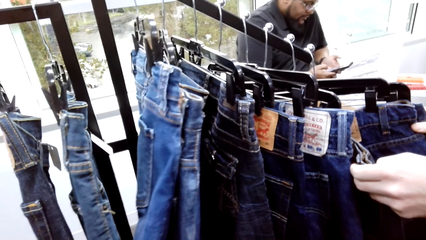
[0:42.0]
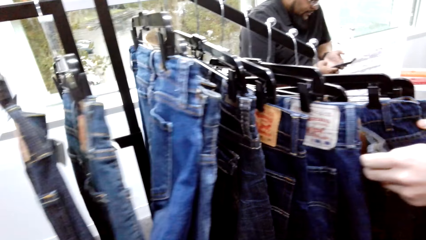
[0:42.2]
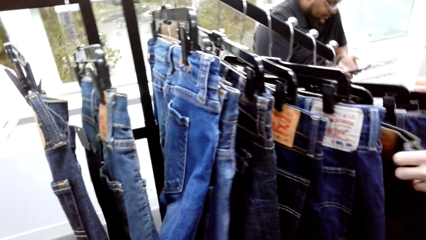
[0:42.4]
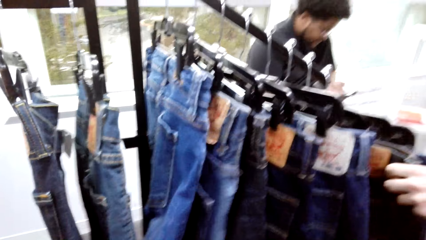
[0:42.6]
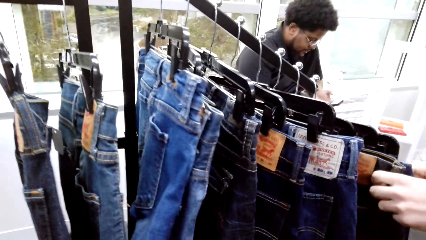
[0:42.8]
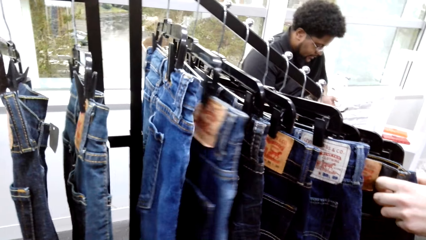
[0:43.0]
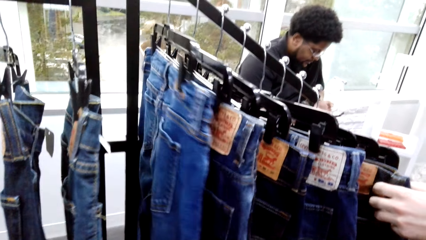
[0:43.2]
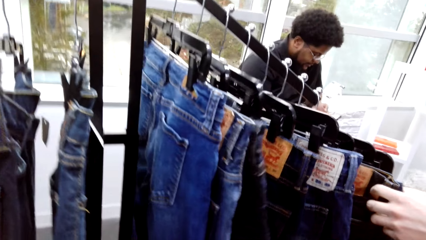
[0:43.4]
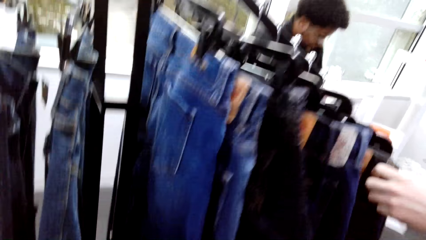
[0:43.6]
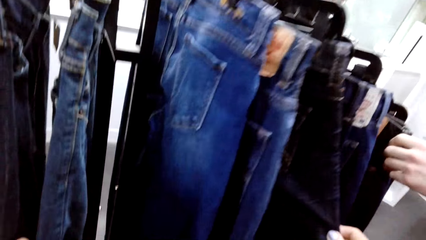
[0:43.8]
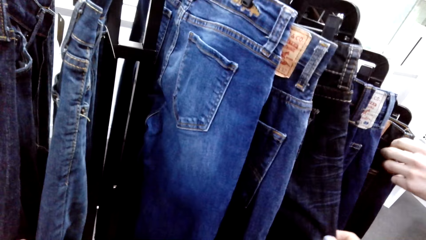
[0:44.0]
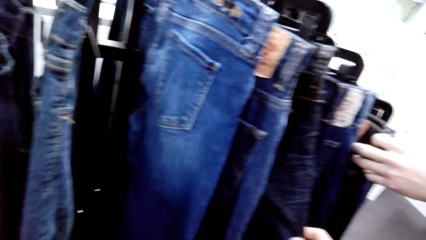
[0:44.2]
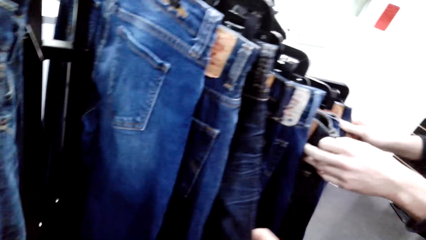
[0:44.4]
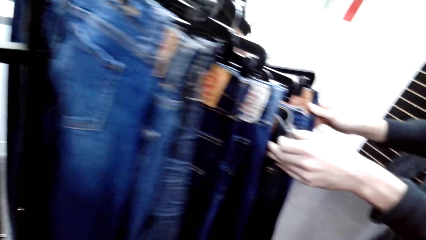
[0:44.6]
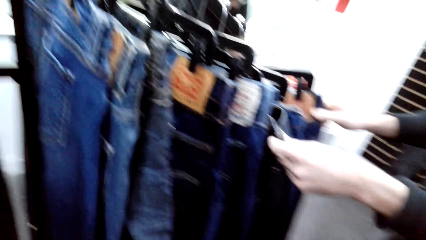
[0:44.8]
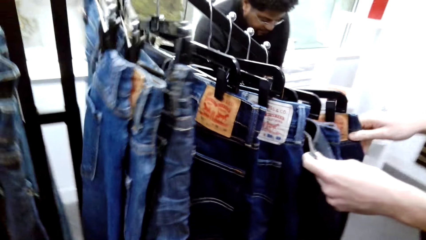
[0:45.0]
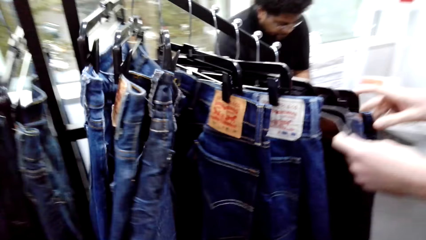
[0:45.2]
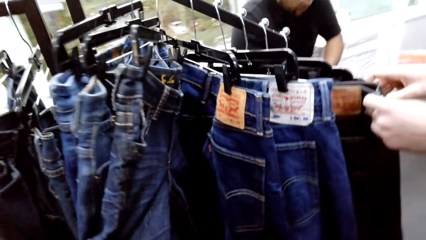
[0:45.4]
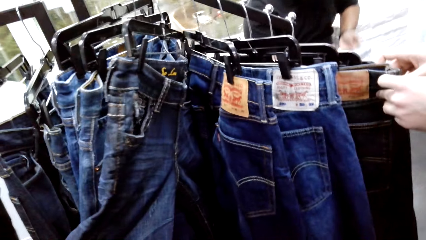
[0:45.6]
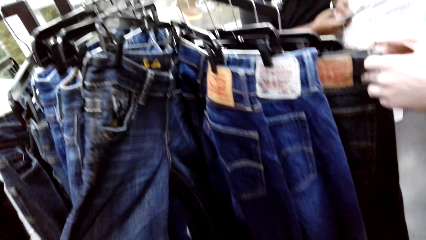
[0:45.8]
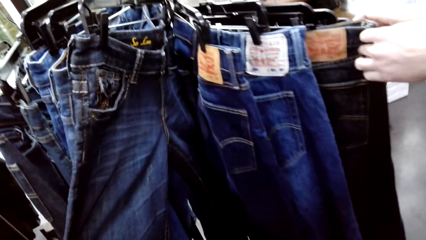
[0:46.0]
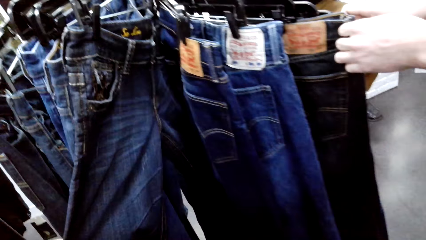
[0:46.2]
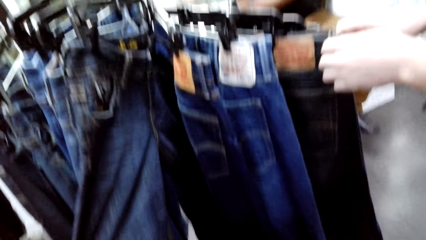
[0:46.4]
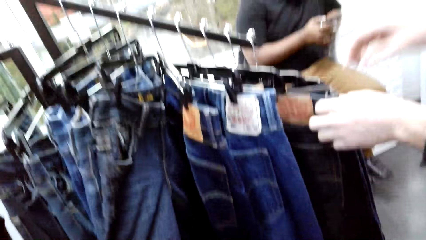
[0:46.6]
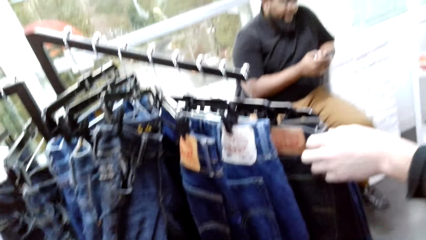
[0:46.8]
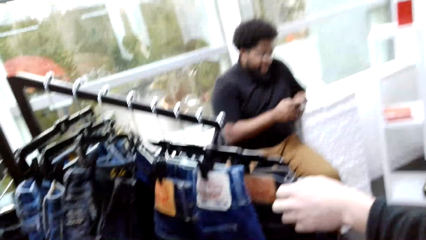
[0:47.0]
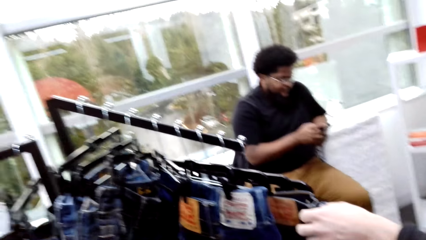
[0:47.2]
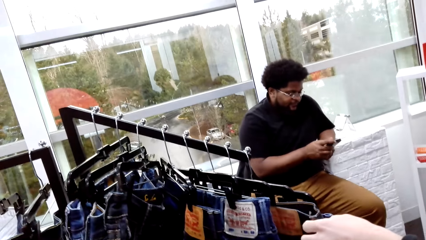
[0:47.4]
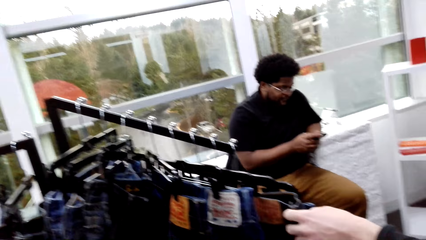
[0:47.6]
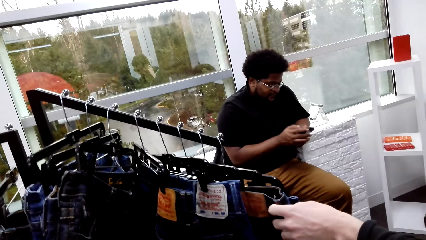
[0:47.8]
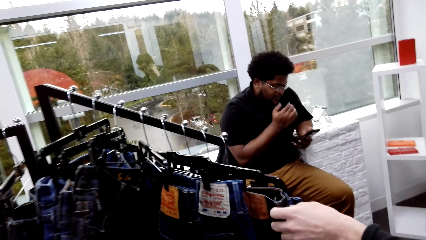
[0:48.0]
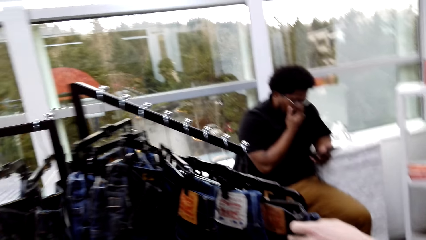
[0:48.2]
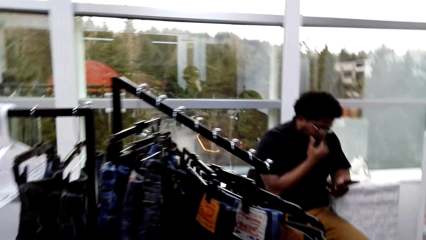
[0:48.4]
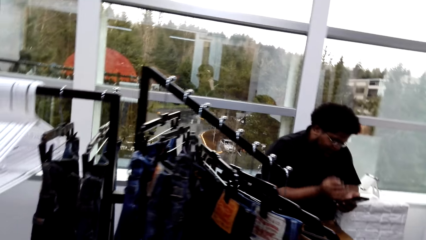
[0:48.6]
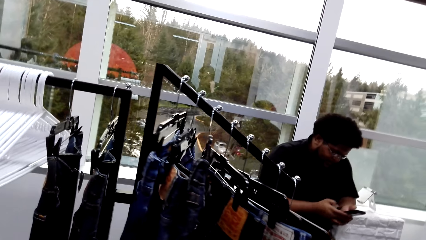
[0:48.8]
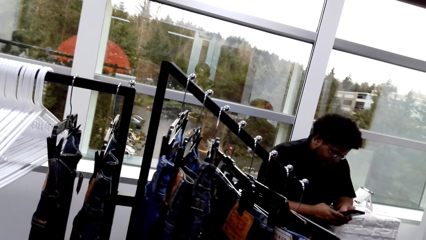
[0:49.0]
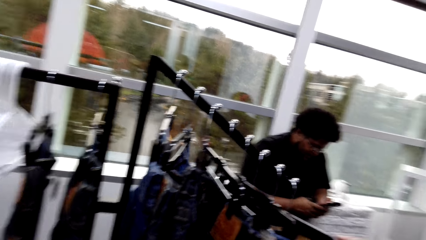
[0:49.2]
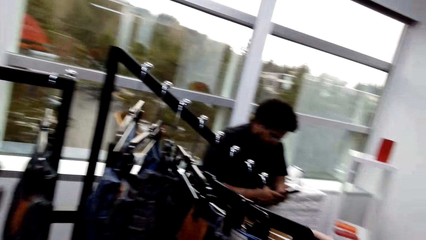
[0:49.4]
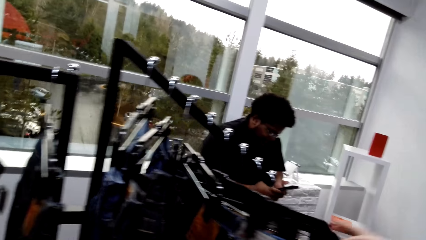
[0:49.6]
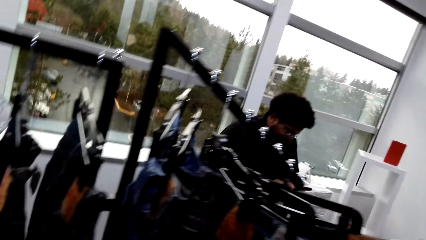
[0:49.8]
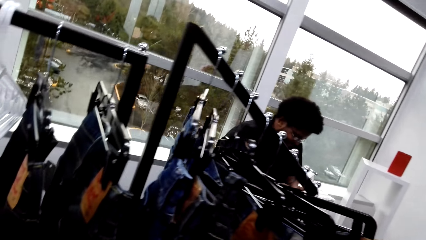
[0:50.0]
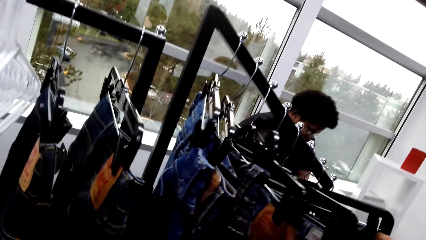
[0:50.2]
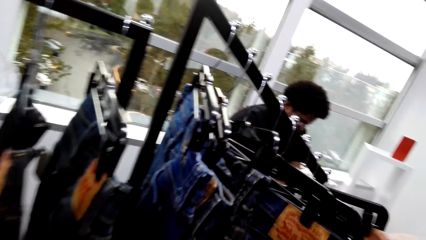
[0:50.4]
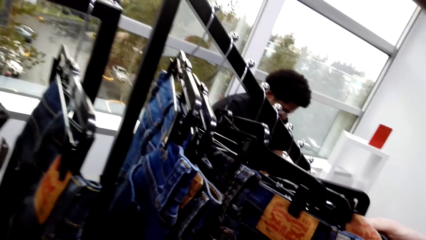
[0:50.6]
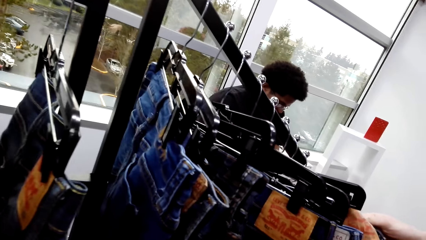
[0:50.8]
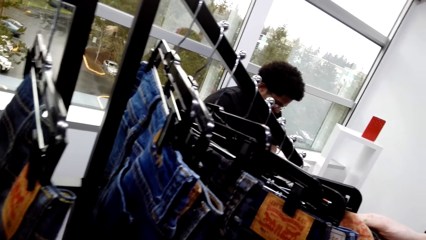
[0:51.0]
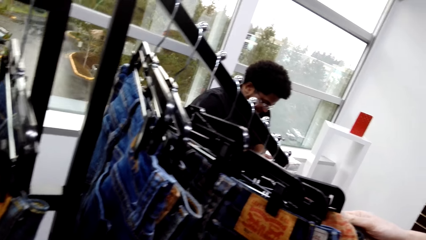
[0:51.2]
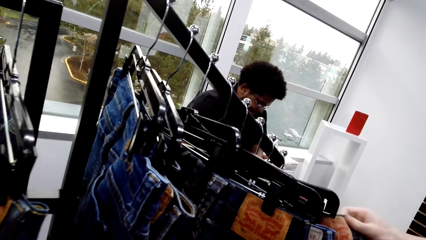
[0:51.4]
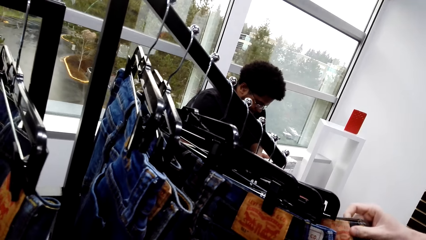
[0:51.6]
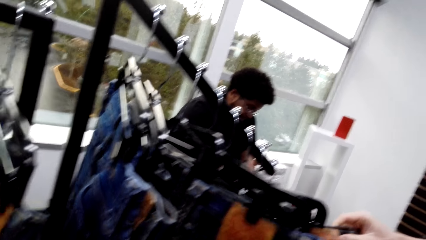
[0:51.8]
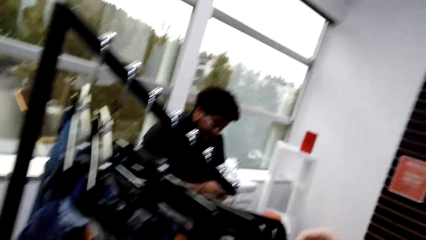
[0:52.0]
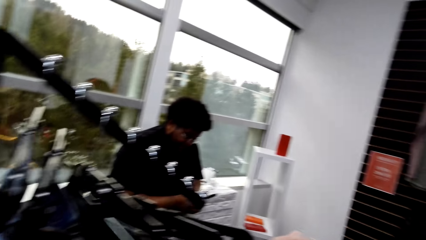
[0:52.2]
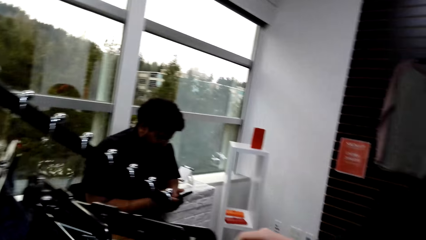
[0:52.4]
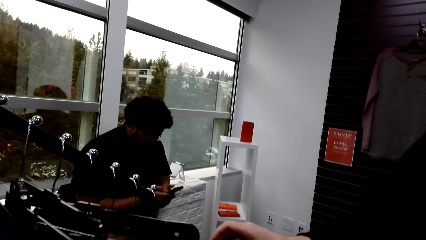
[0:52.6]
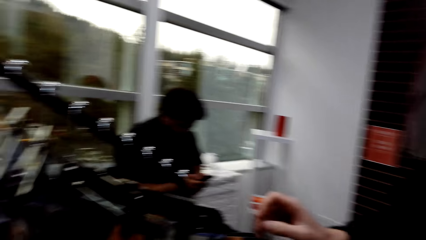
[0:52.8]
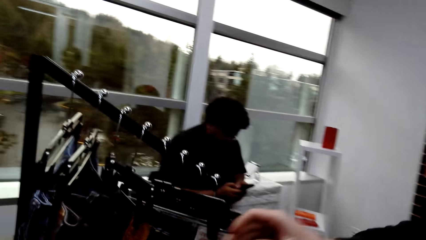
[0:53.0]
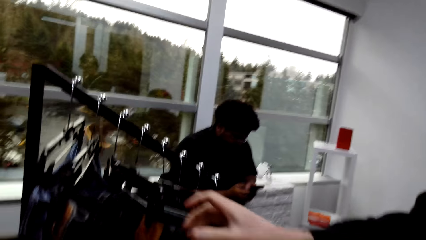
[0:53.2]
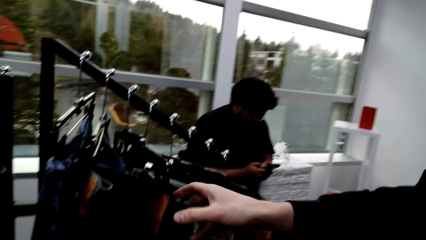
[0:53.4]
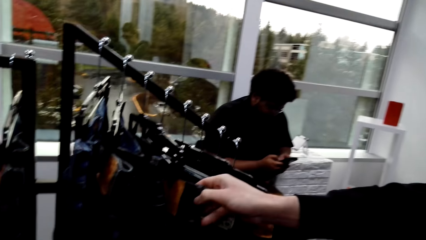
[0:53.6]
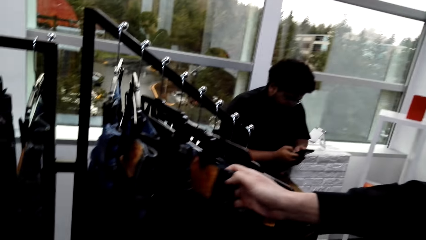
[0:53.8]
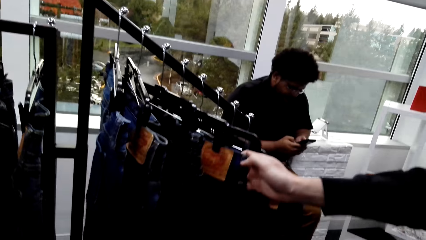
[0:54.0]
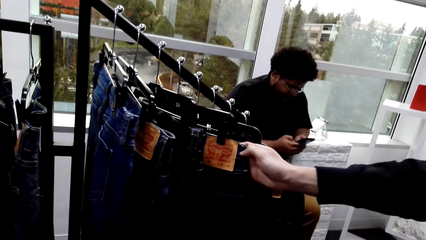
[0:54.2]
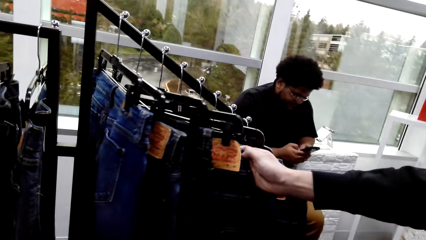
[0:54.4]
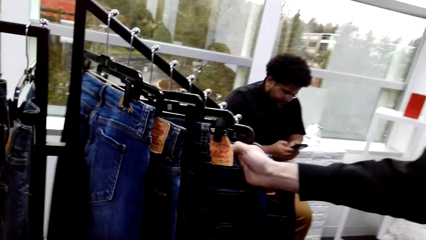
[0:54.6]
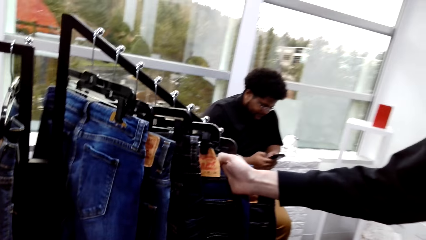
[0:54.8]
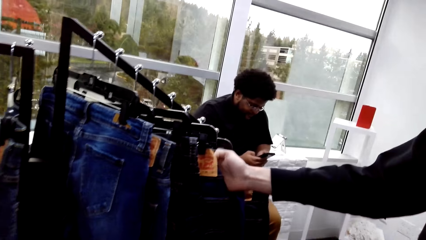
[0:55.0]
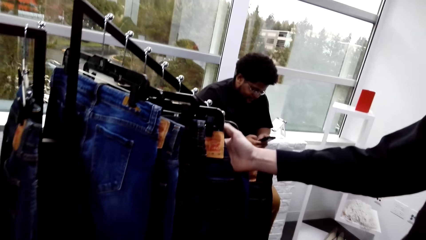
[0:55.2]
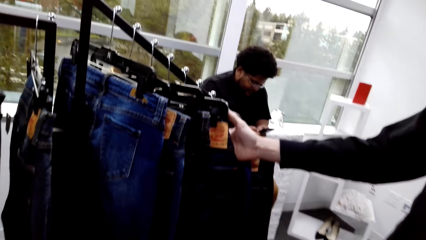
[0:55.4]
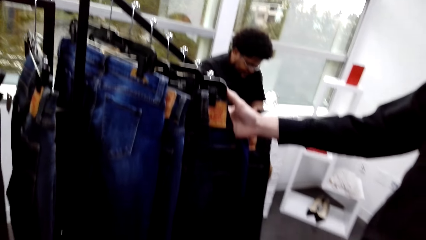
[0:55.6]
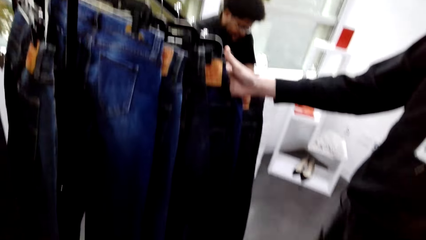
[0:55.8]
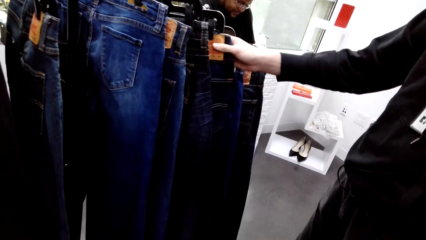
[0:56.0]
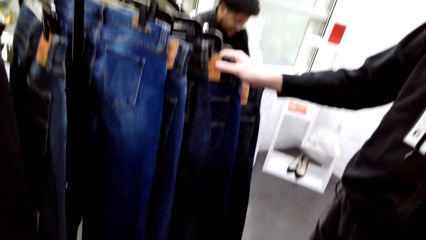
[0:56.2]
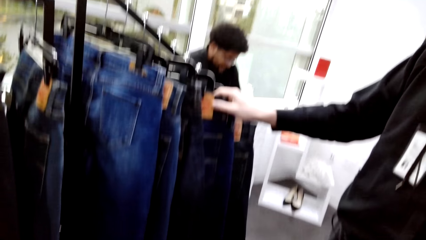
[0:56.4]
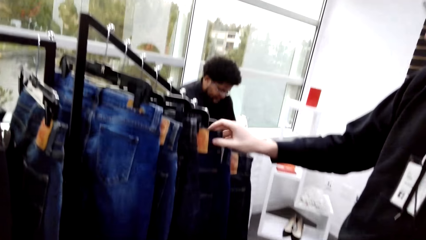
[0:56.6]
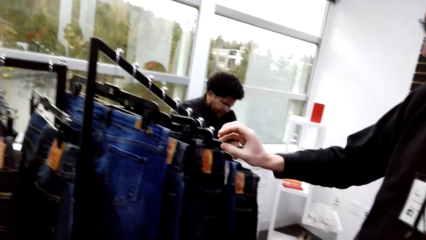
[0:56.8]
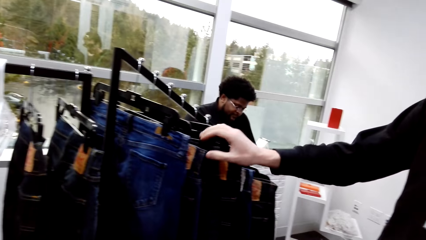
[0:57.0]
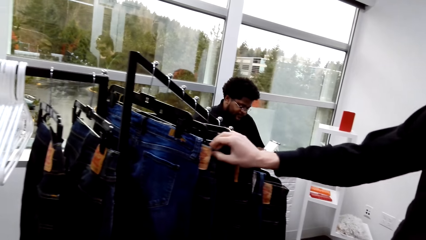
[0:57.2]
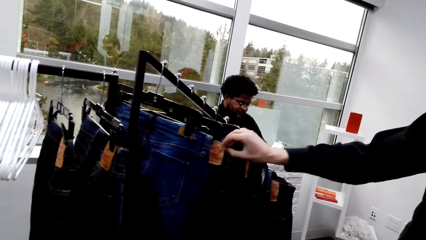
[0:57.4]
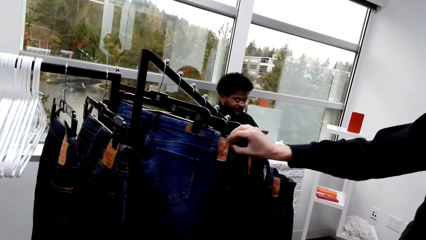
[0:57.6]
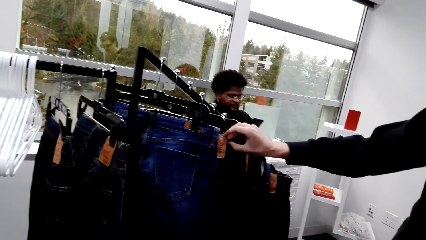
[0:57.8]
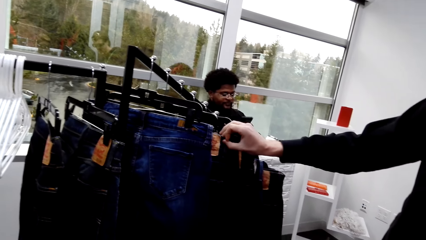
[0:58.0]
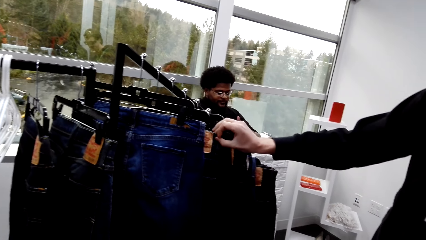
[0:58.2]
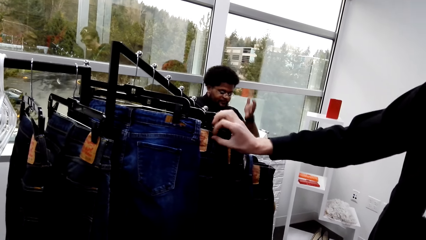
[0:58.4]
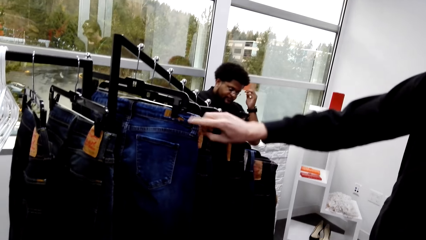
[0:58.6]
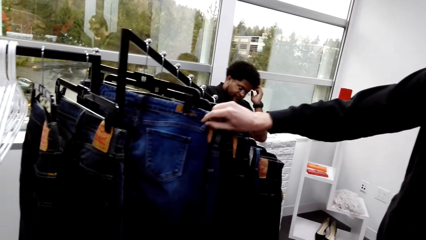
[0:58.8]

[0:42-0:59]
The camera wearer converses with a man. They flip through the pants. The man flips through the pants. Another man touches the face with hand. The camera wearer converses with the first man. The first man flips through the pants. The camera wearer converses with the first man.
